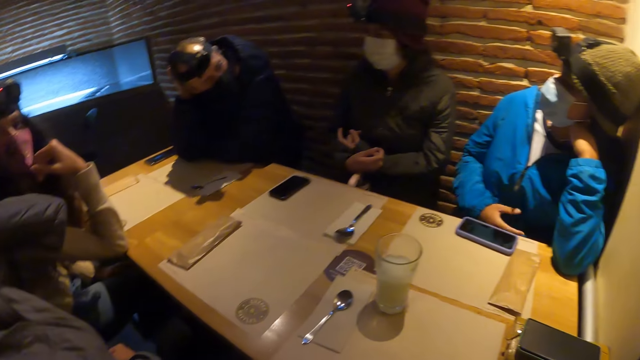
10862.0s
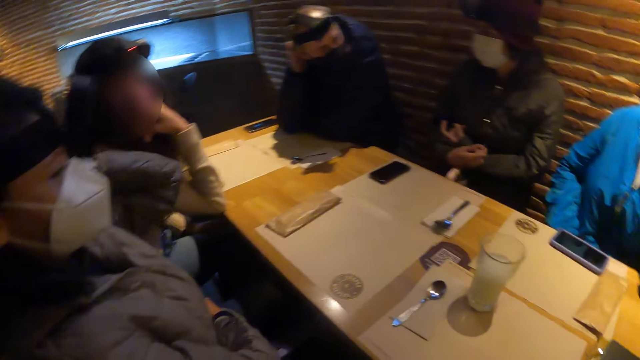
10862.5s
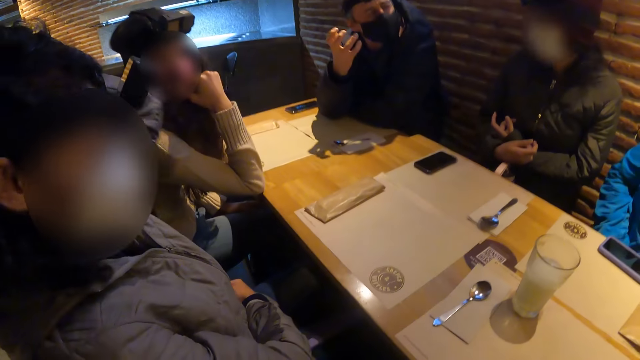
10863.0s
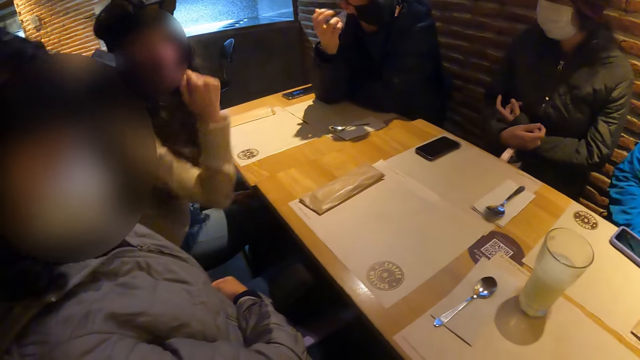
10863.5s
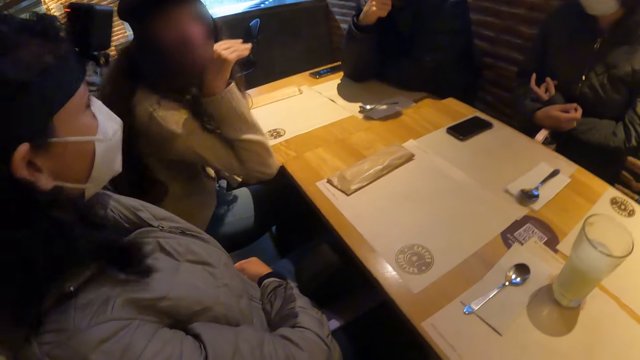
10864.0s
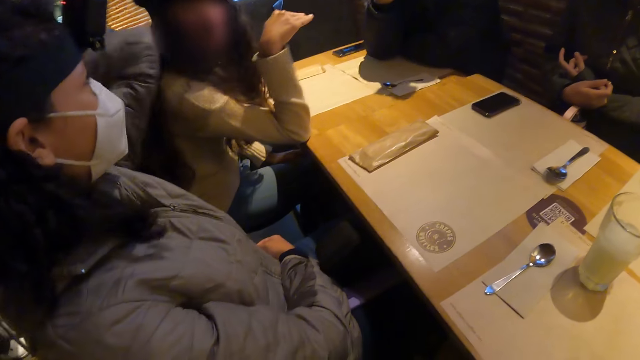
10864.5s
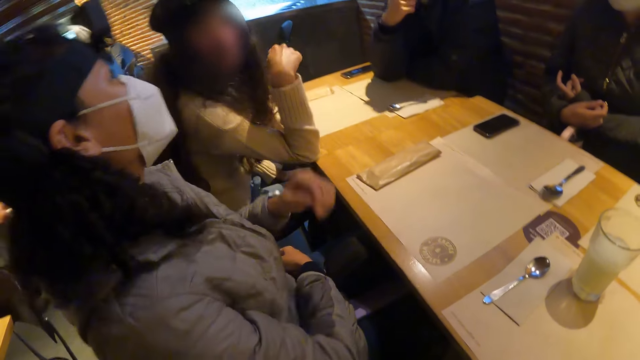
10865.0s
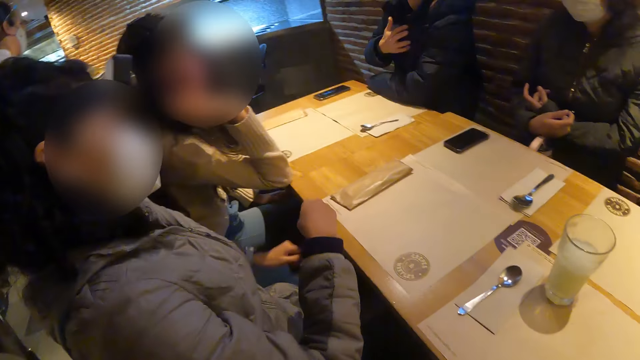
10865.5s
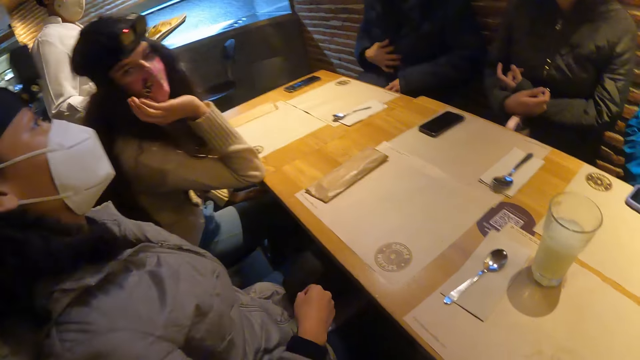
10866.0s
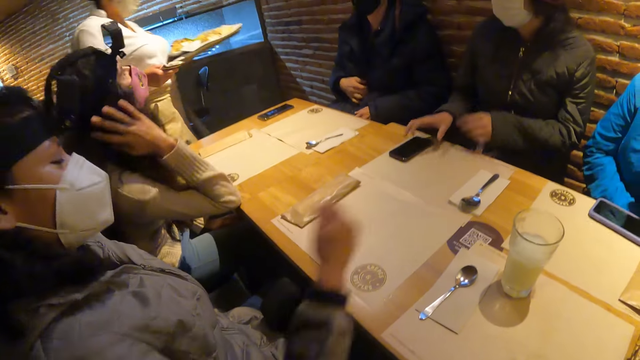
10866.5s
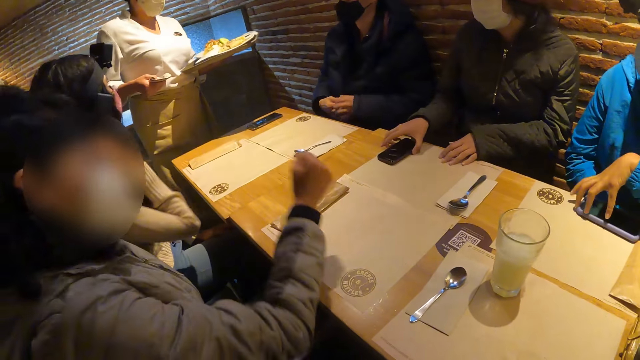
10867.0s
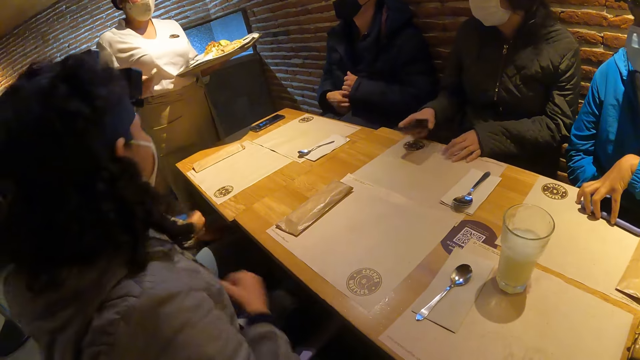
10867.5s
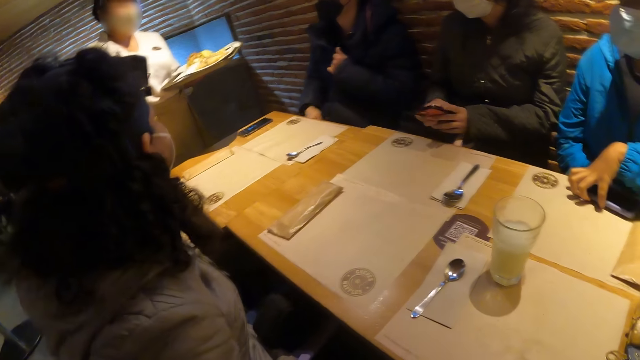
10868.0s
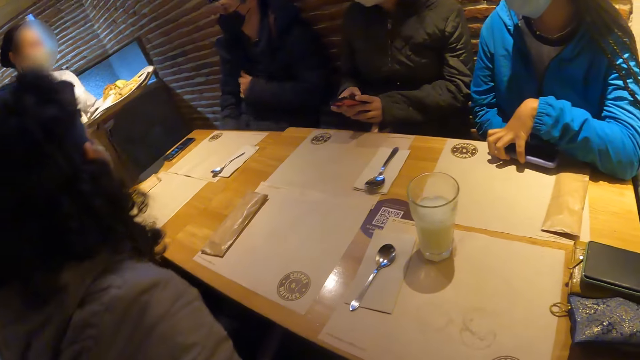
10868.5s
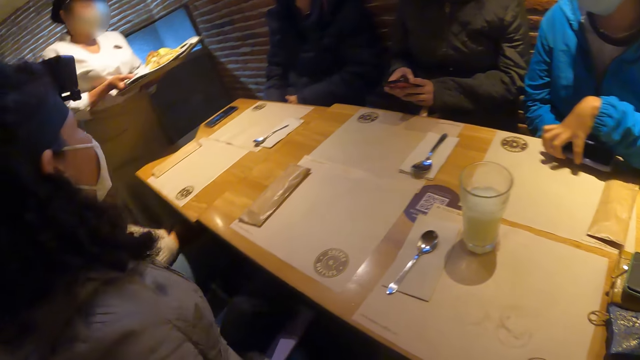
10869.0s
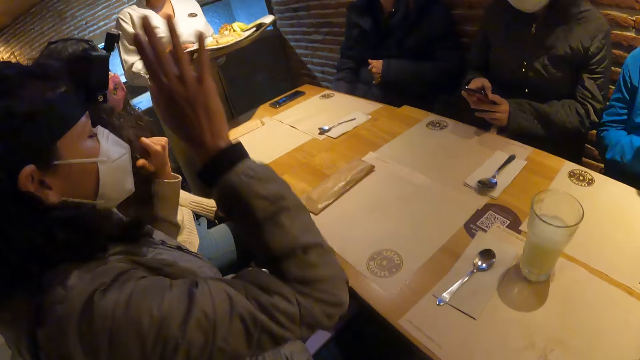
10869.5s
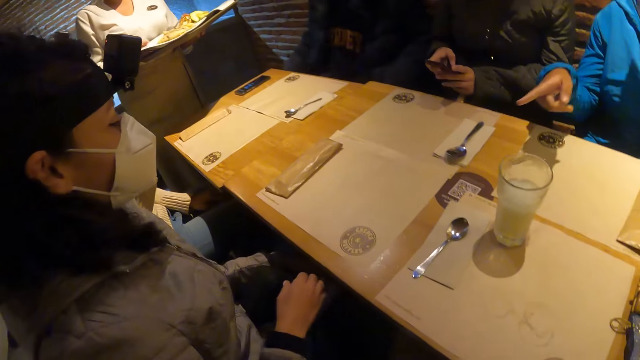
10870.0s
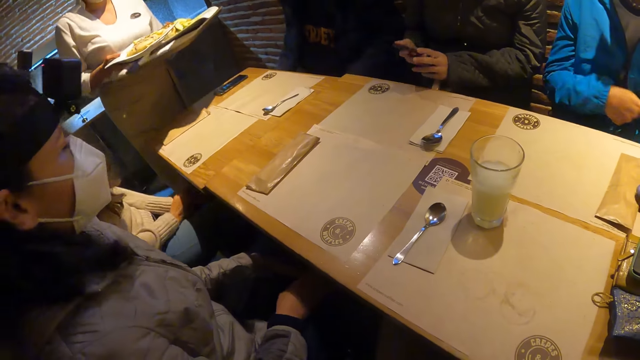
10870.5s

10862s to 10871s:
The camera wearer looks at the person. A woman picks up the phone from a food mat on the table with her right hand. Another woman picks up the phone from the food mat on the table with her left hand.

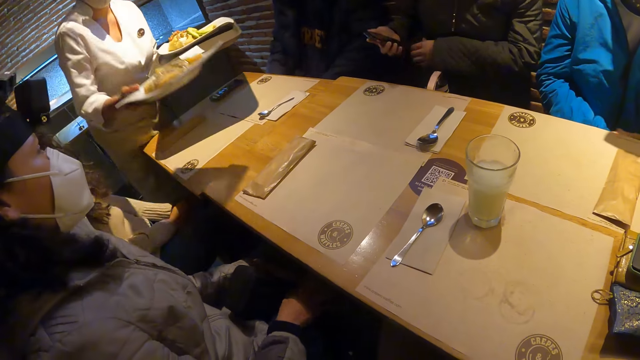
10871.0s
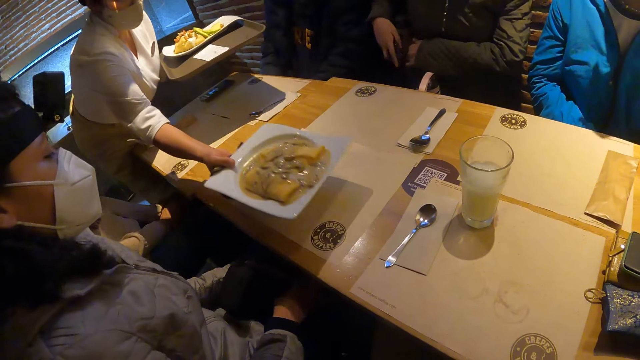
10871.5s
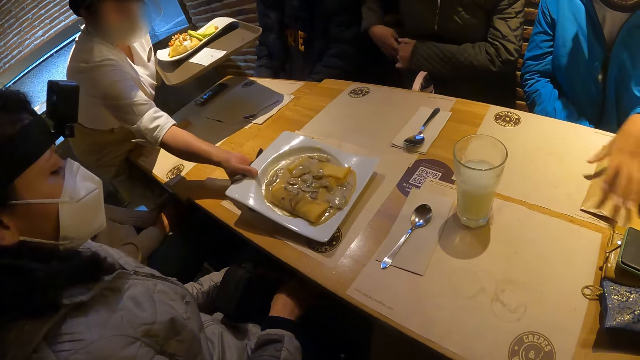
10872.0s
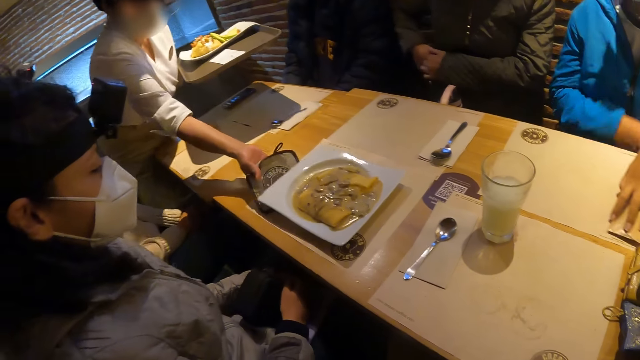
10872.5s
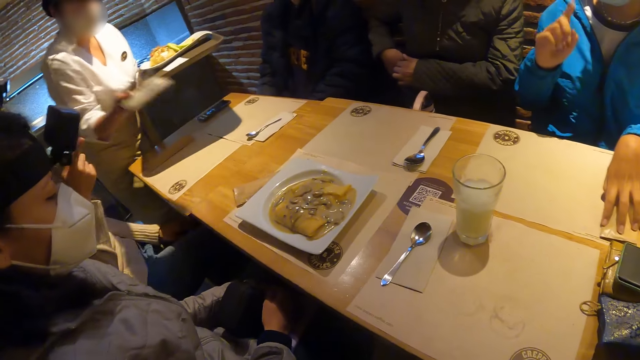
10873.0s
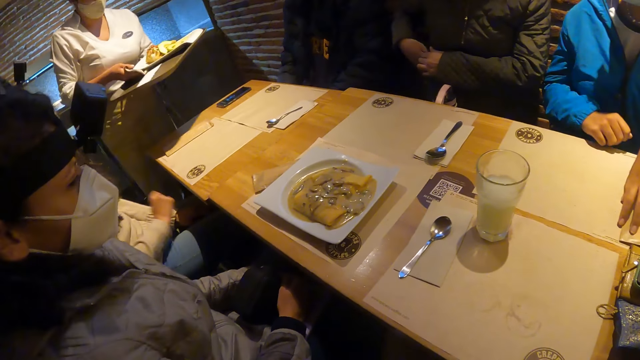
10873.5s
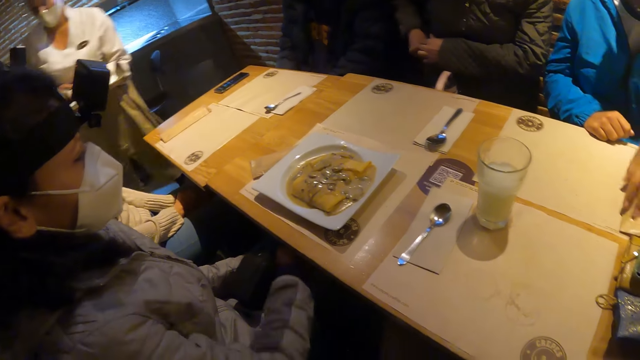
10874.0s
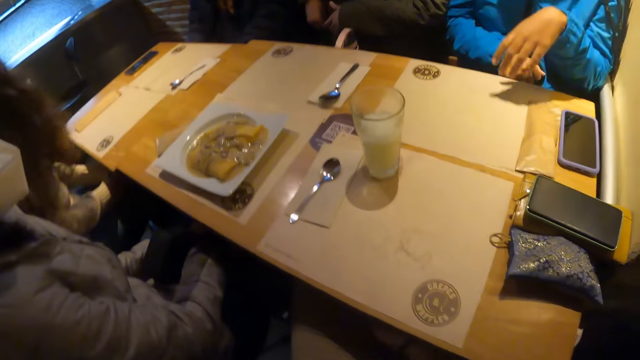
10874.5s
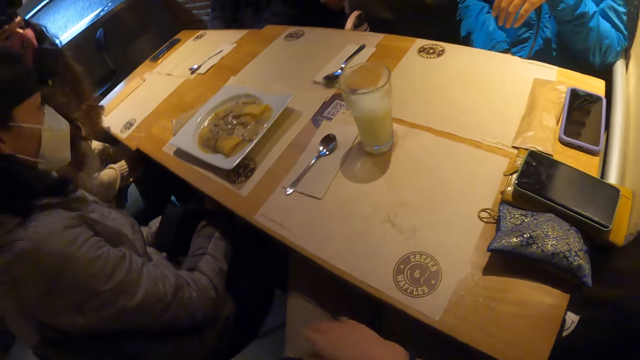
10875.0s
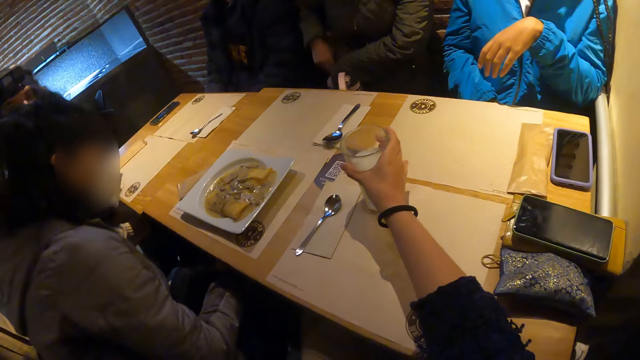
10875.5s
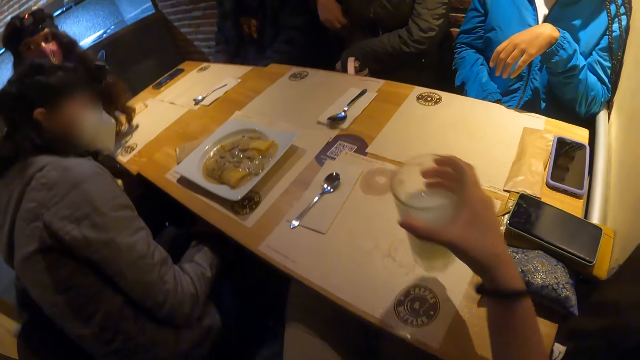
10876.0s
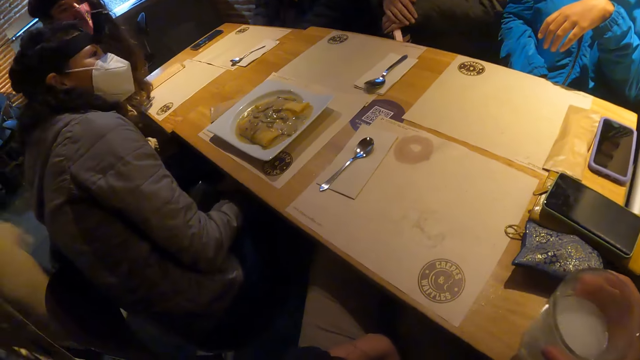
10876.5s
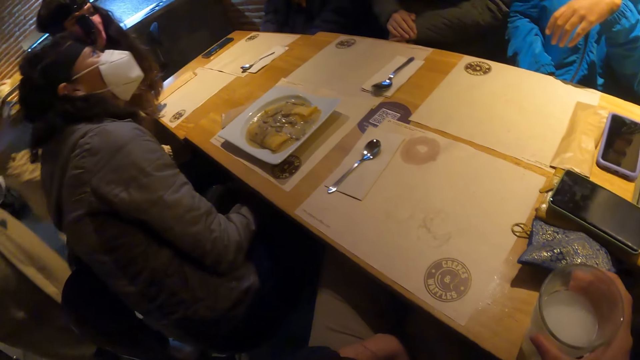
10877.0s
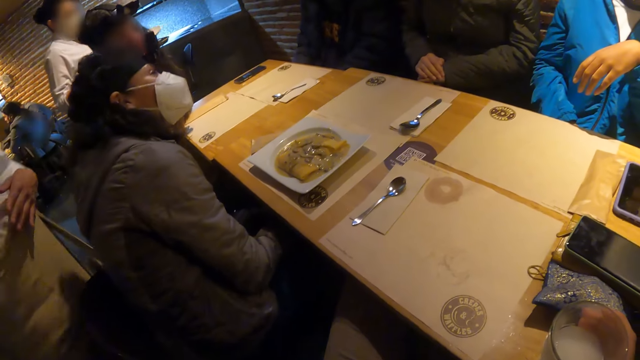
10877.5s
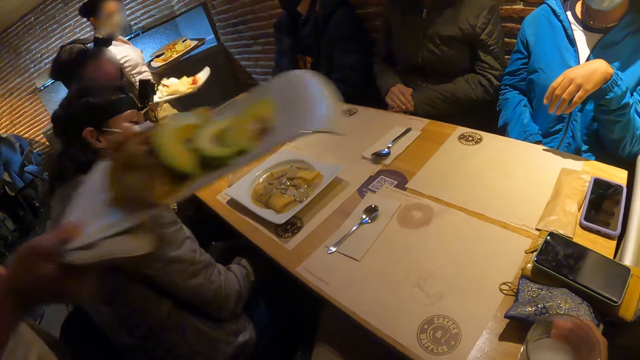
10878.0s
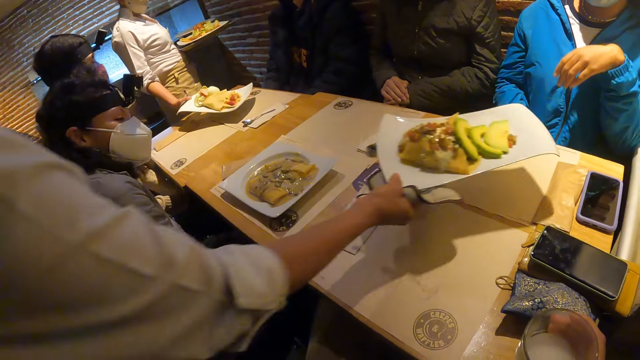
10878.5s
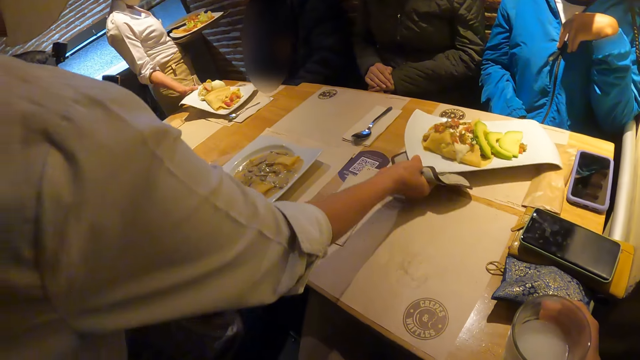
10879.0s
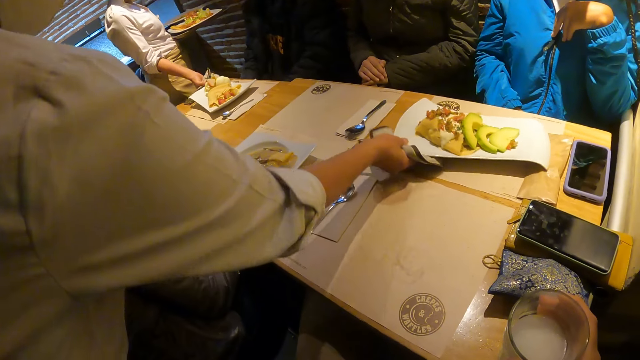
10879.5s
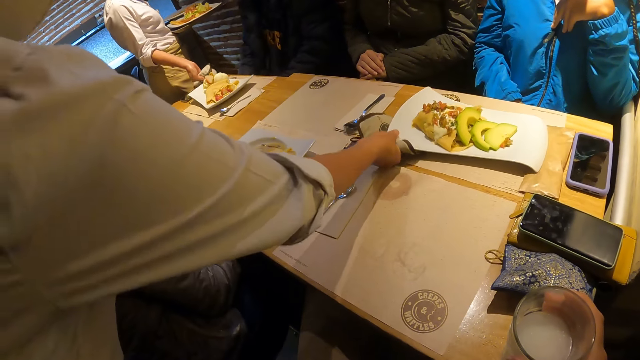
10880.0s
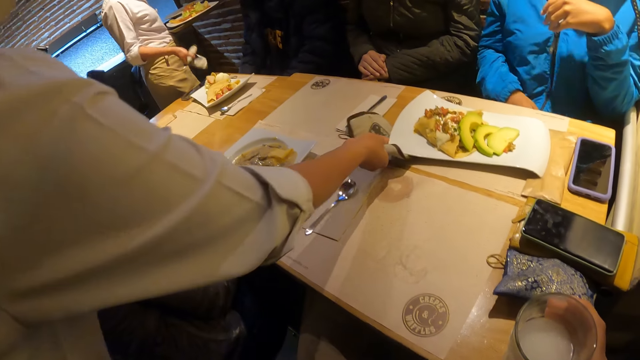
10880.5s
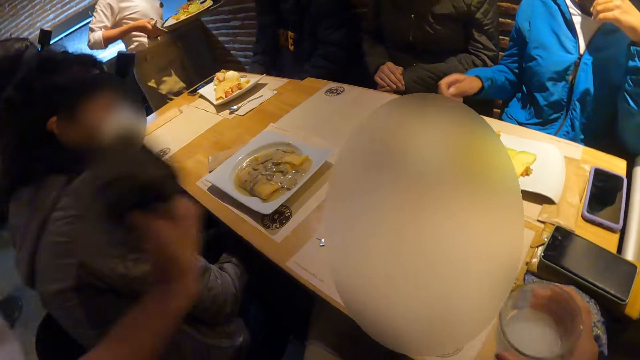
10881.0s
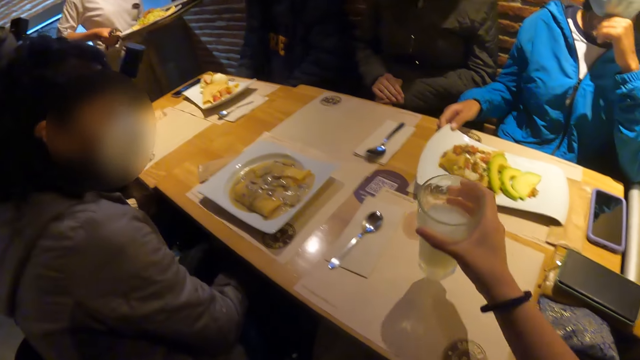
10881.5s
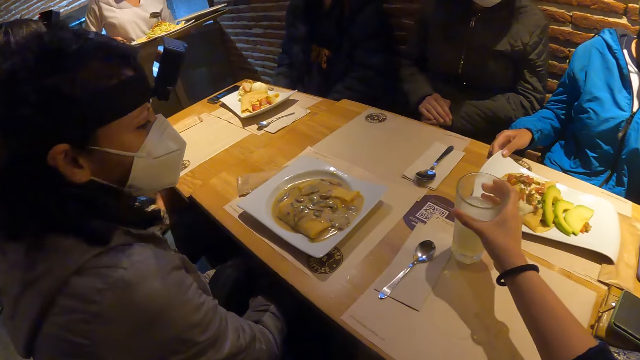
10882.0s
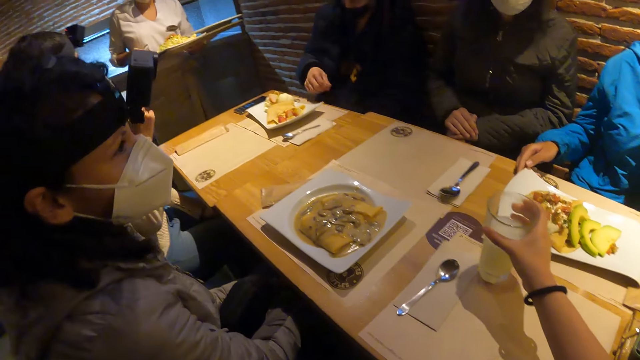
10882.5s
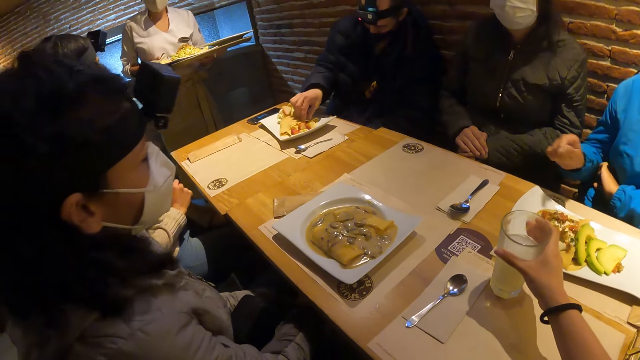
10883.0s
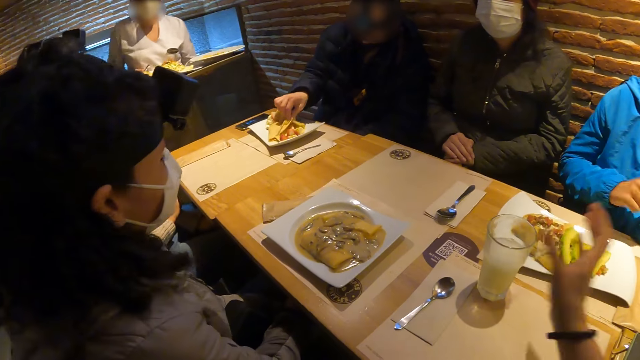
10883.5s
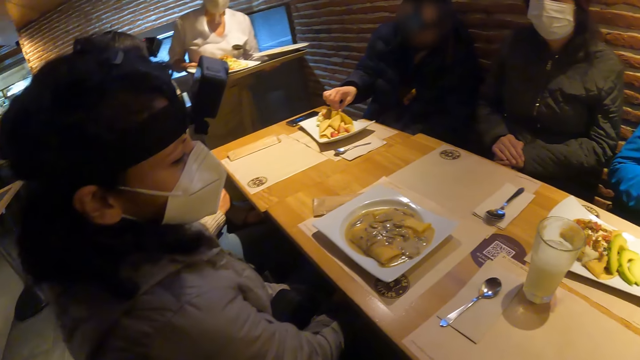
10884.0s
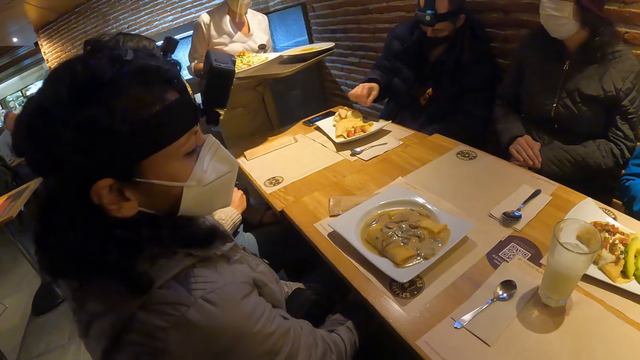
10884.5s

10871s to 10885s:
A chef drops a plate of food on a food mat on the table with a napkin in her right hand. The camera wearer picks a glass of juice from the food mat on the table with her right hand. Another chef drops a plate of food on the food mat on the table with a napkin in her right hand. The first chef drops a plate of food on the food mat on the table with the napkin in her right hand. The camera wearer drops the glass of juice on the food mat on the table with her right hand. A man touches the food on a plate with his right hand.
